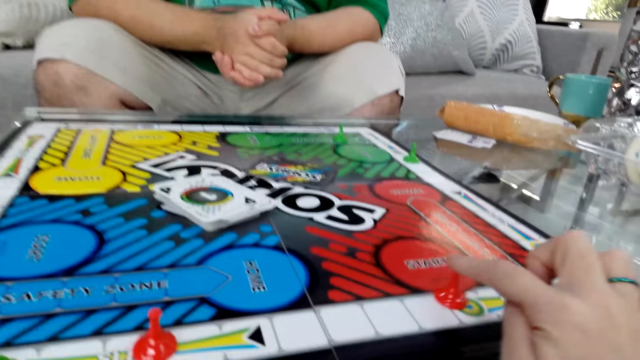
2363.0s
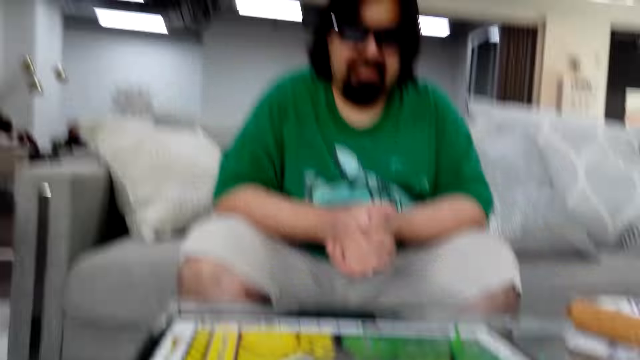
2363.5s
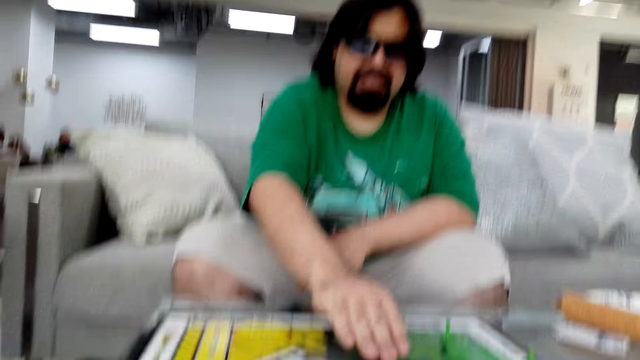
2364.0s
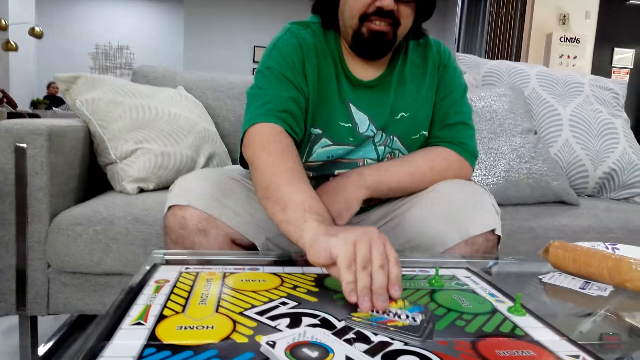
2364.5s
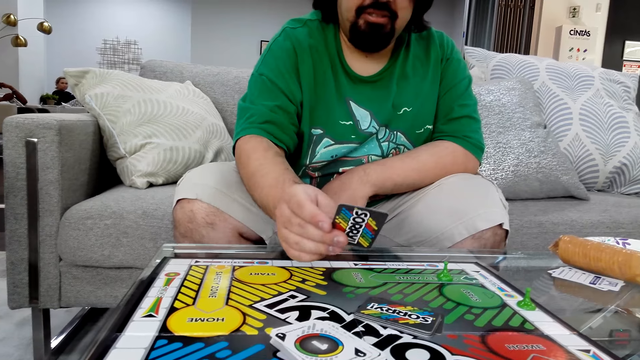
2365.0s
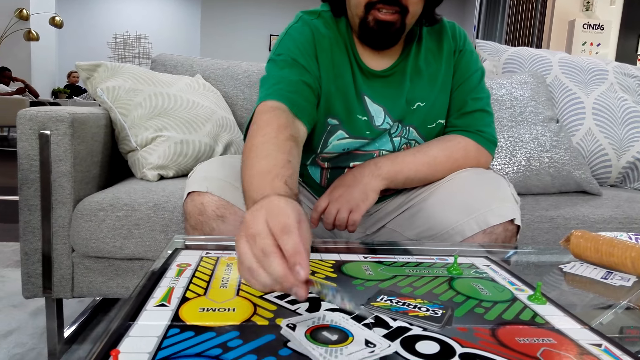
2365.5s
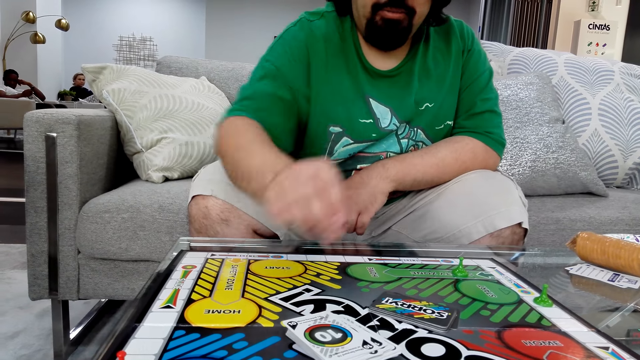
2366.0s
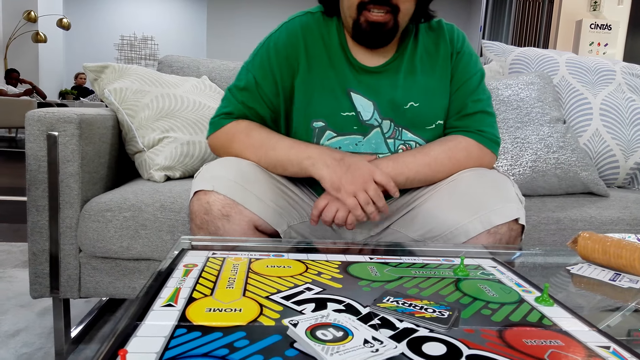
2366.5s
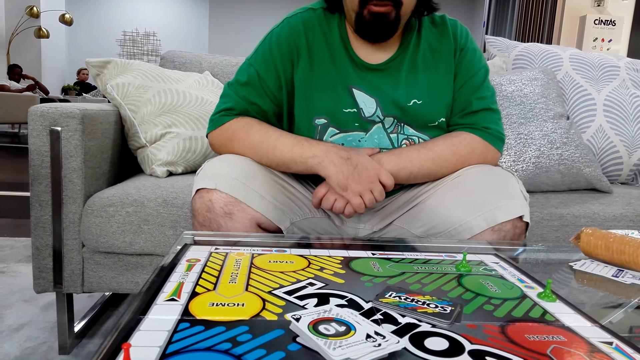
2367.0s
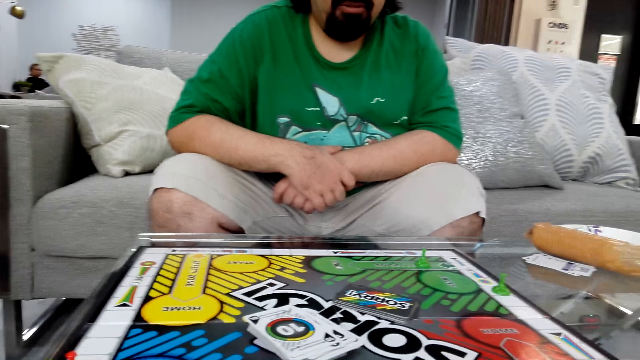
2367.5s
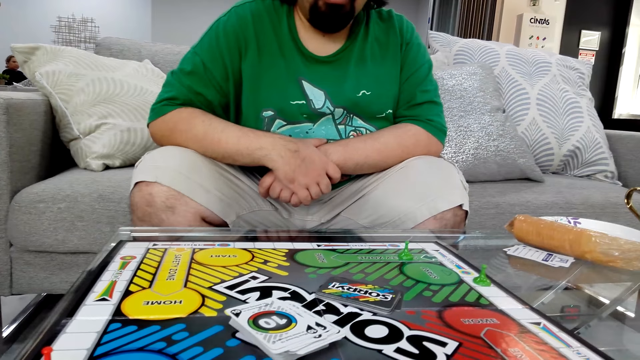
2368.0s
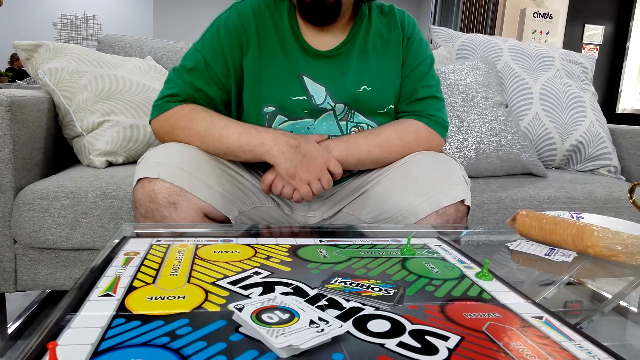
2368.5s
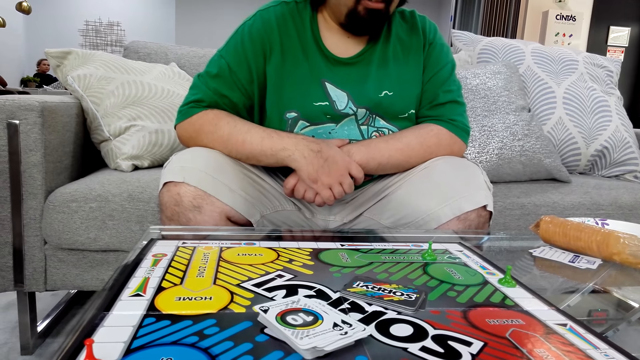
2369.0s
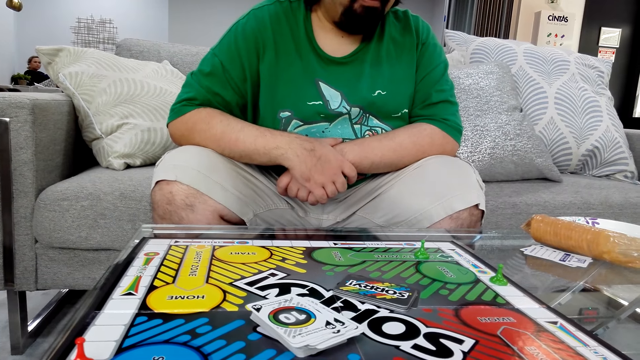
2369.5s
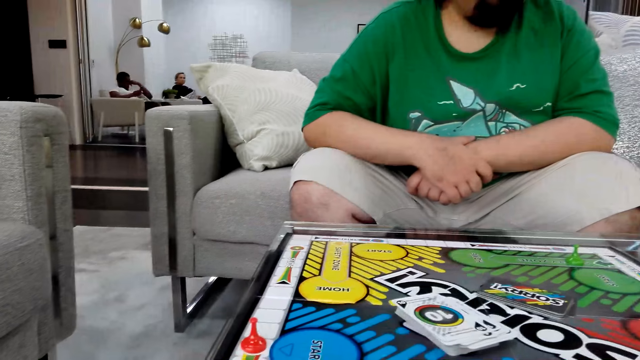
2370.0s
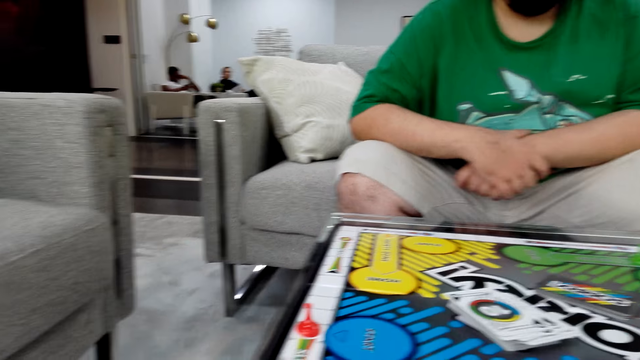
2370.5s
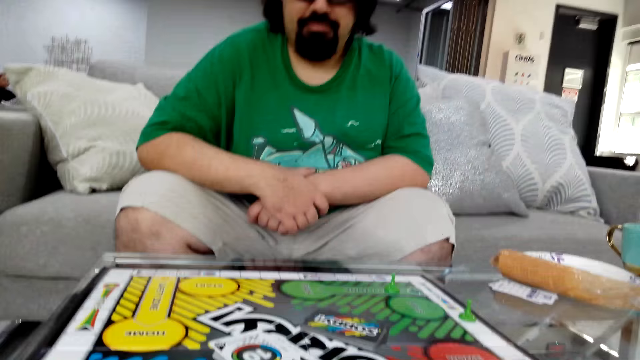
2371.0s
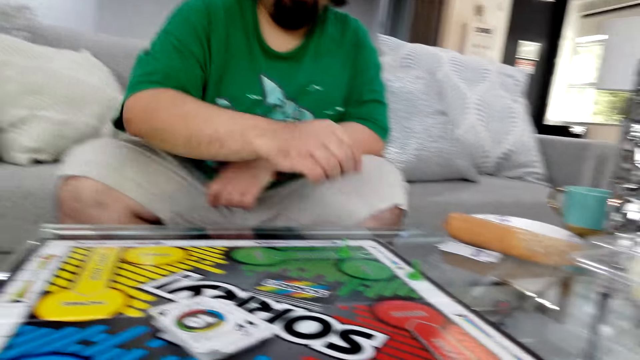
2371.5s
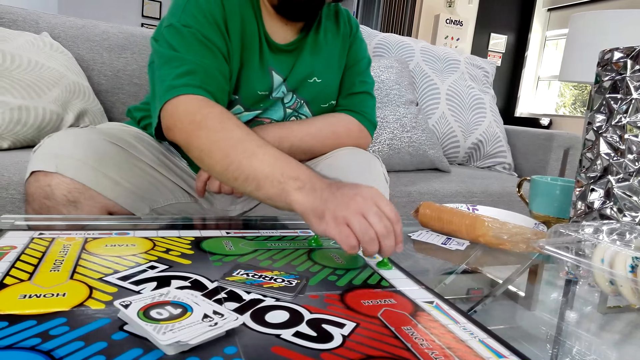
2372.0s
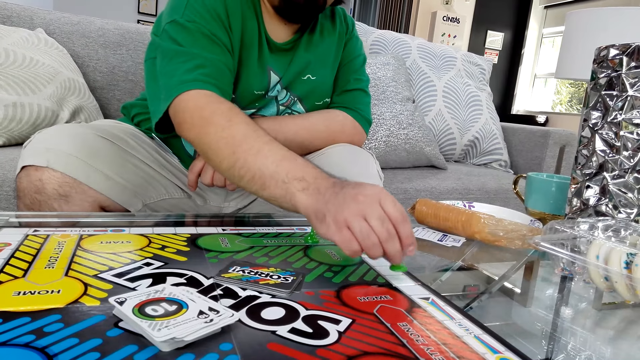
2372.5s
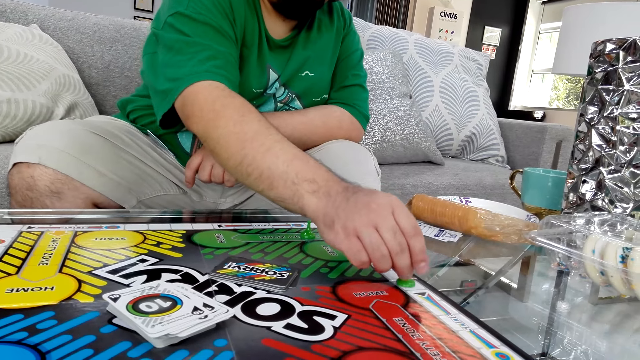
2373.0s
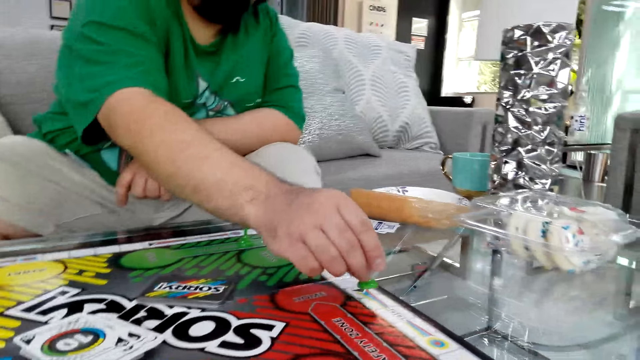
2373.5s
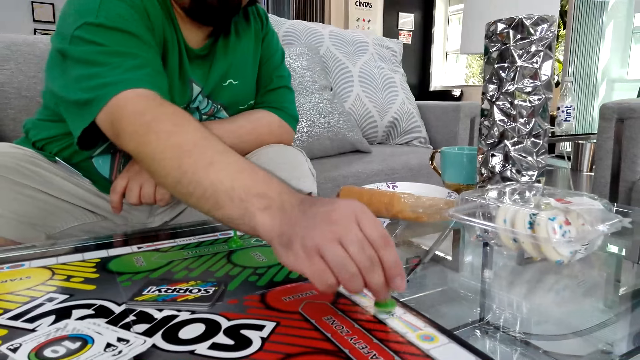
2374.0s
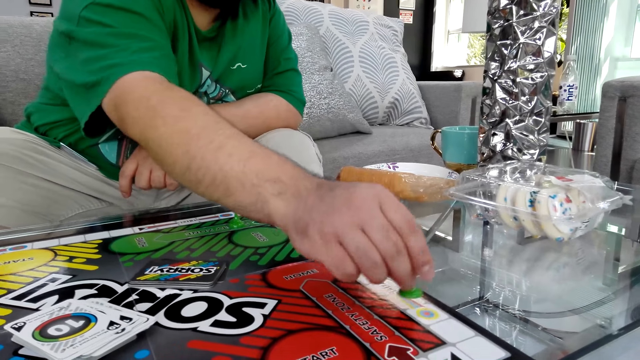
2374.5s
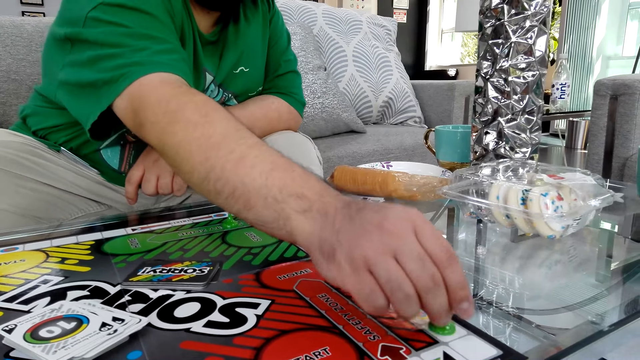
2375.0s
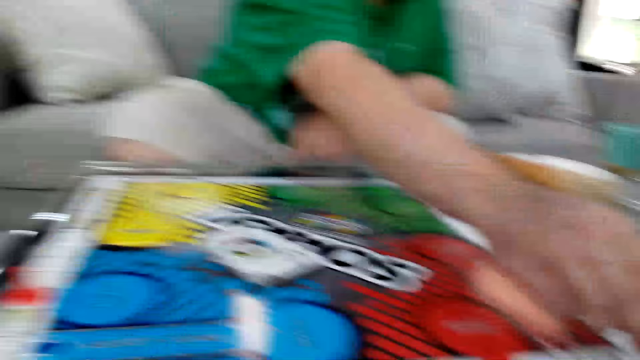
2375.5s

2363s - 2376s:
The camera wearer moves the board game piece on the table. A man picks up a poker card from the table. The man puts down the poker card on the board and reads instructions. The man moves the board game piece on the table.

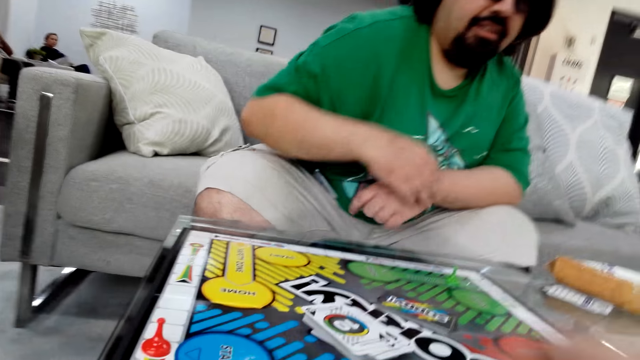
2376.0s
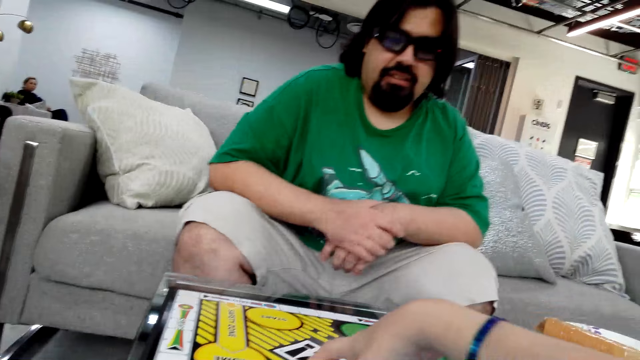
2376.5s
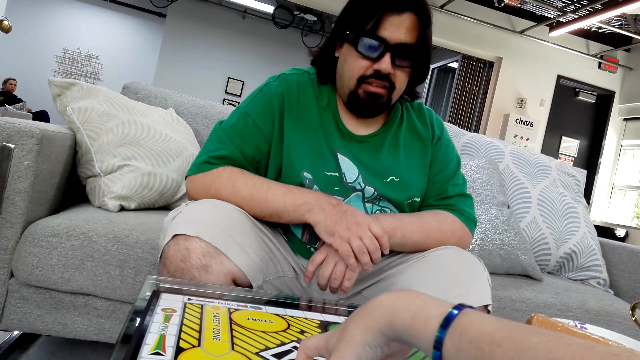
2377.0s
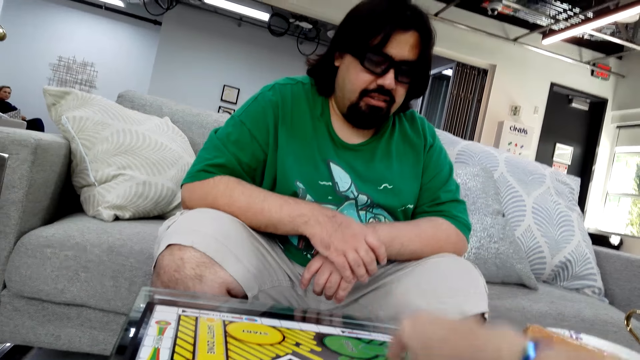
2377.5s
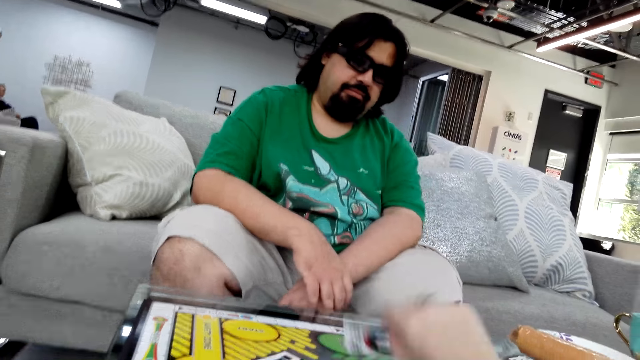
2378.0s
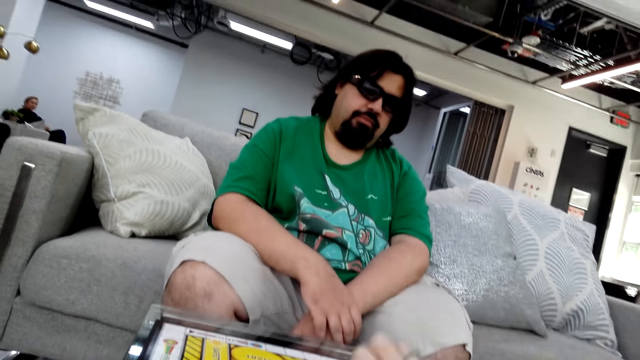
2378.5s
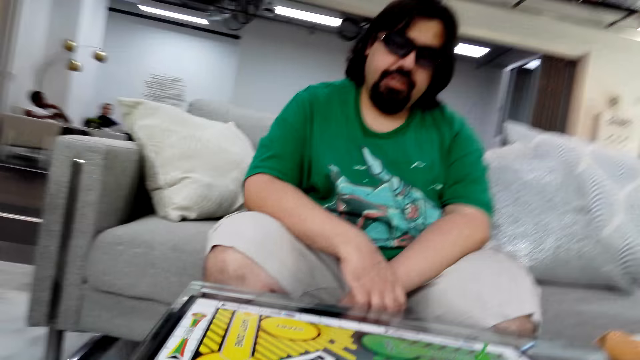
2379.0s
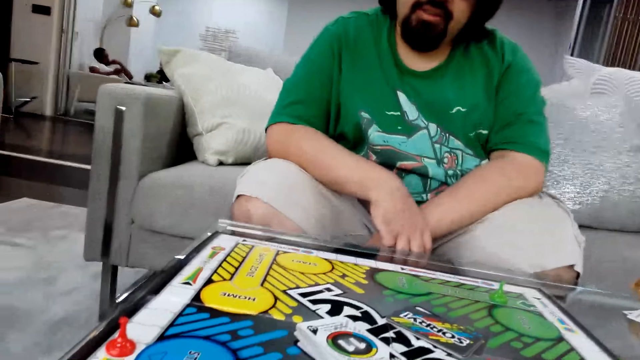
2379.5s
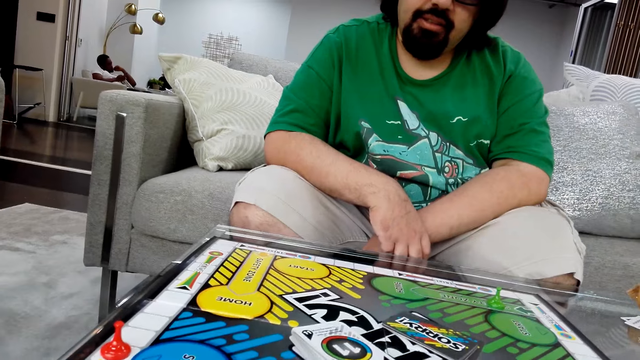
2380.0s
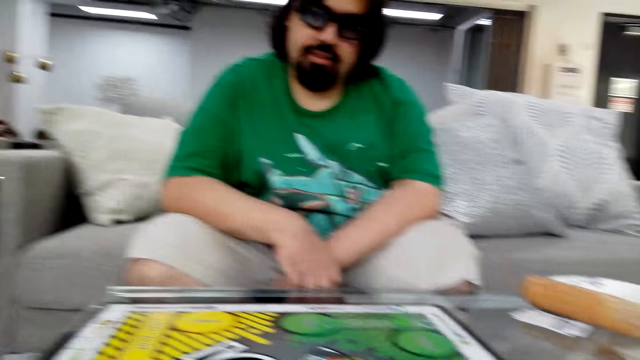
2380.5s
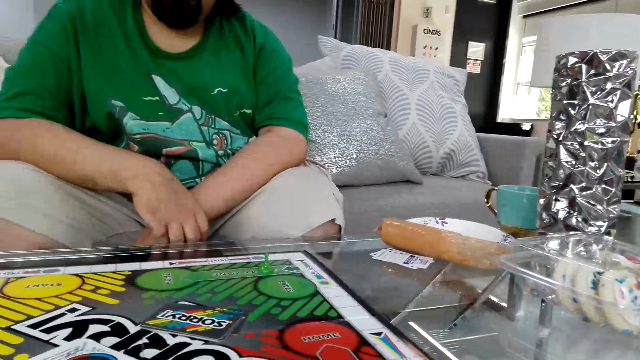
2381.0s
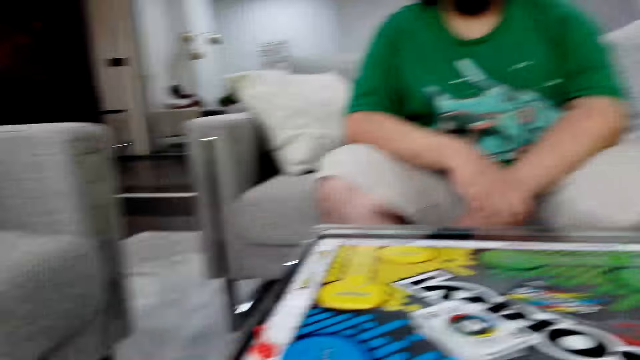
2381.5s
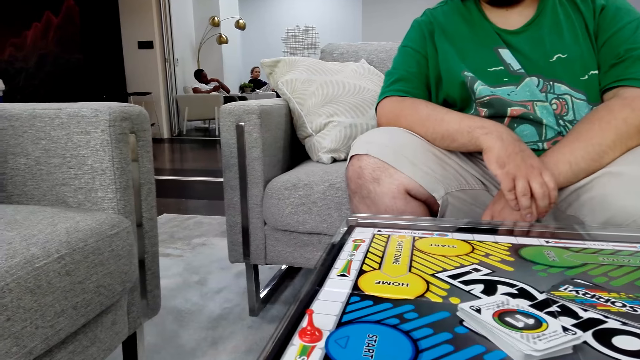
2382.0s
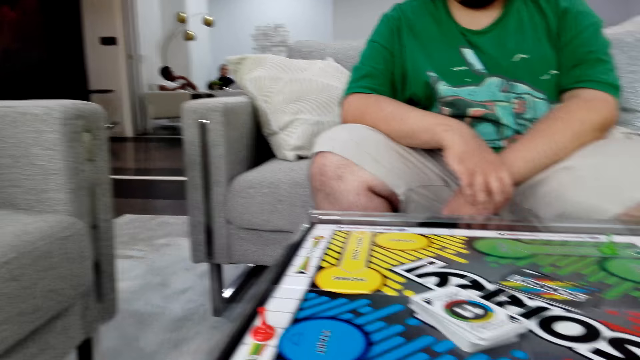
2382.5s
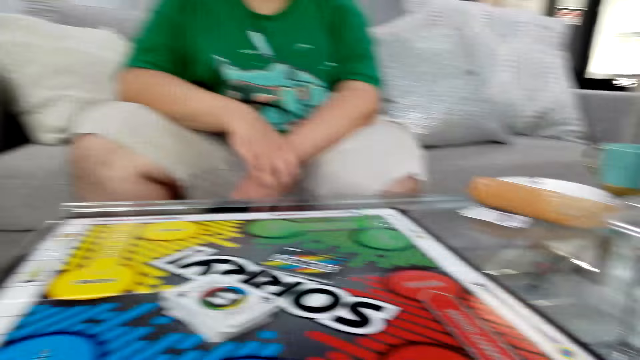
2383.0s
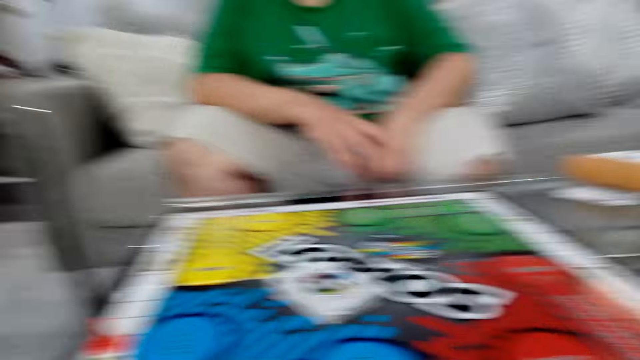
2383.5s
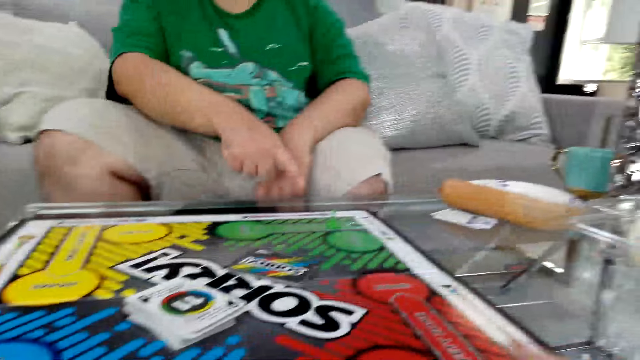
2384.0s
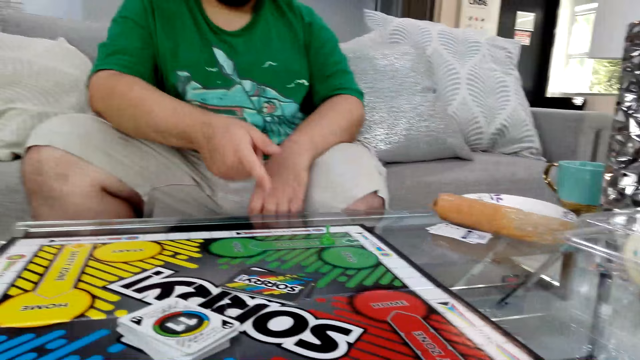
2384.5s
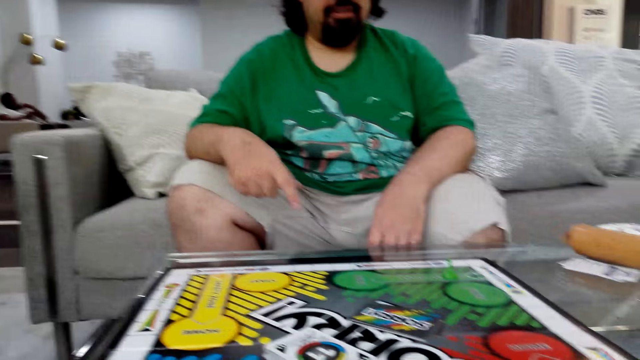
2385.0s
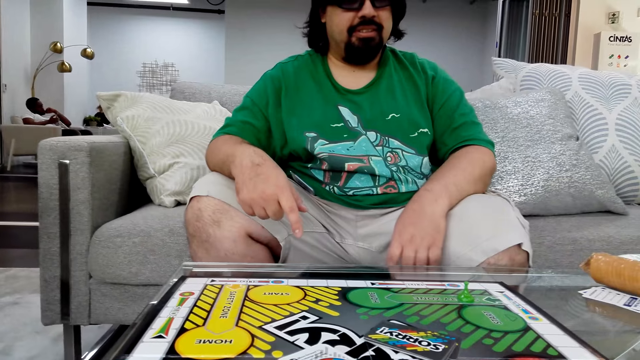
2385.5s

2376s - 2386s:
The camera wearer takes a card. They put the card on the board. They talk.
